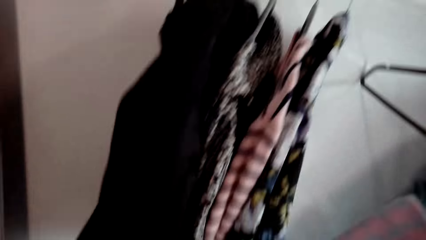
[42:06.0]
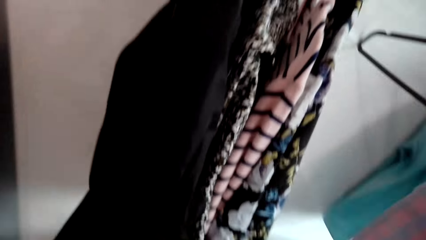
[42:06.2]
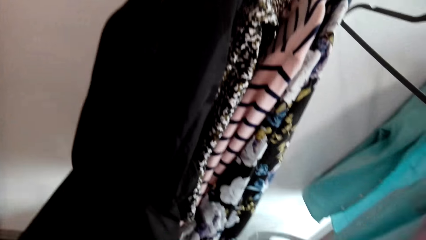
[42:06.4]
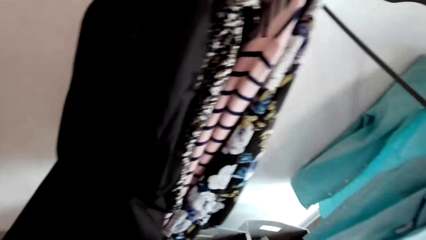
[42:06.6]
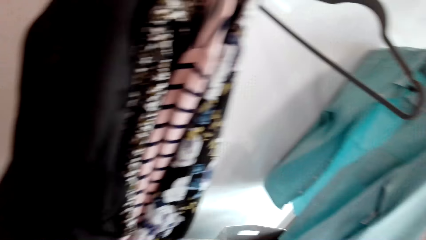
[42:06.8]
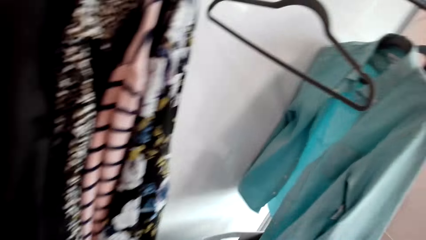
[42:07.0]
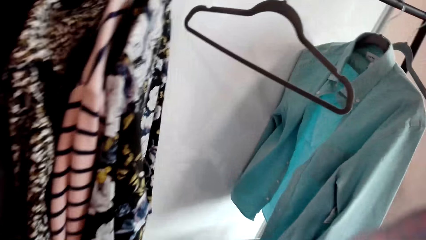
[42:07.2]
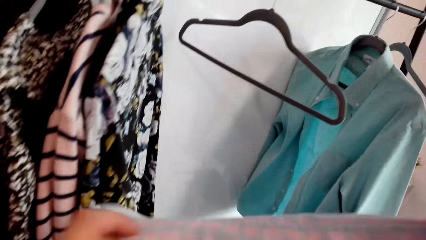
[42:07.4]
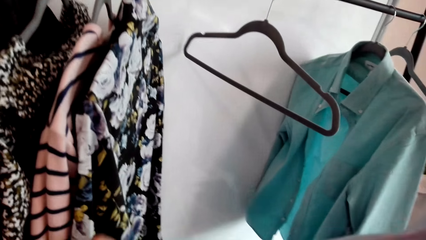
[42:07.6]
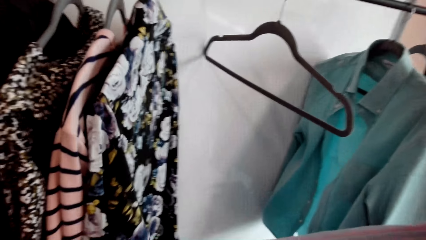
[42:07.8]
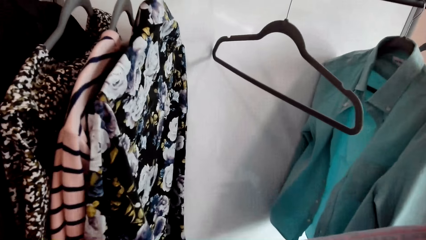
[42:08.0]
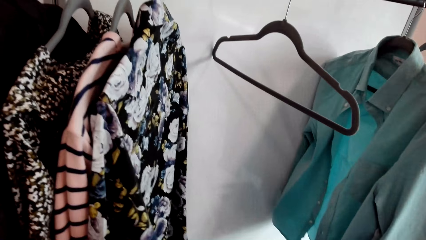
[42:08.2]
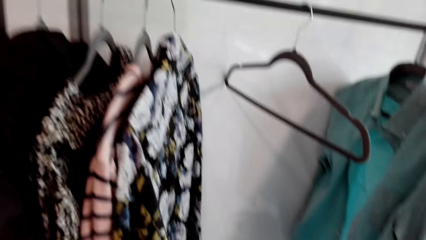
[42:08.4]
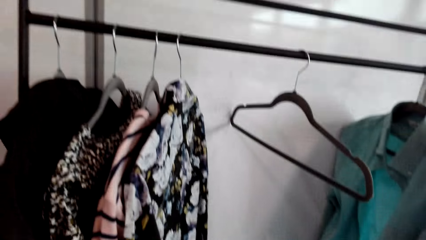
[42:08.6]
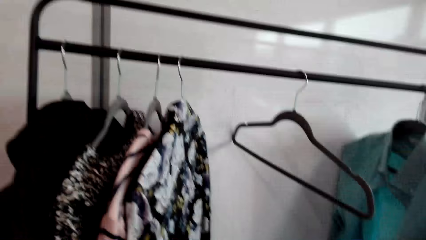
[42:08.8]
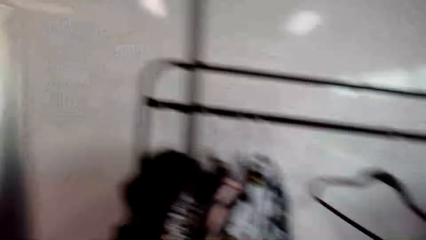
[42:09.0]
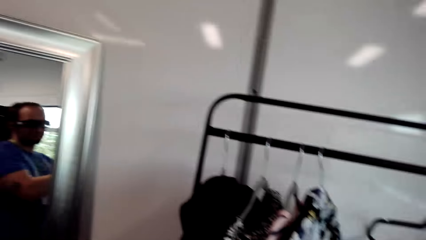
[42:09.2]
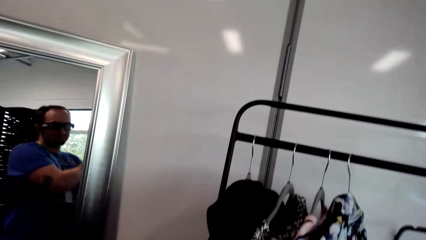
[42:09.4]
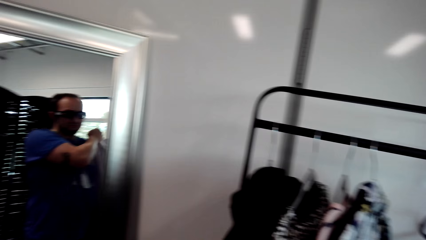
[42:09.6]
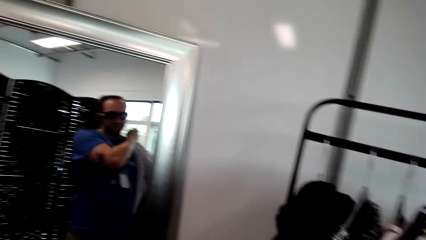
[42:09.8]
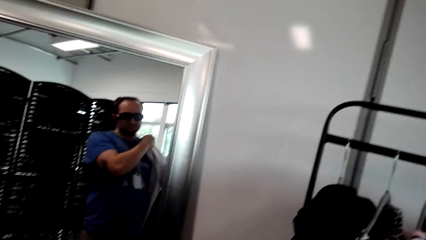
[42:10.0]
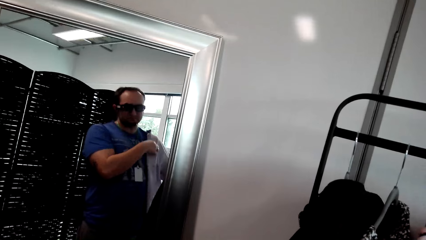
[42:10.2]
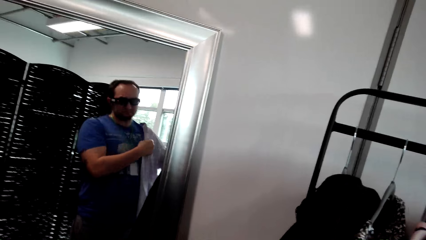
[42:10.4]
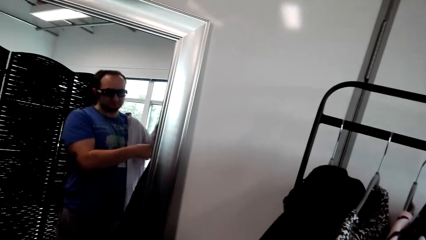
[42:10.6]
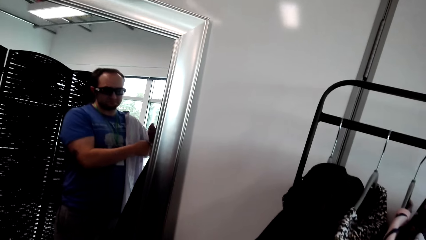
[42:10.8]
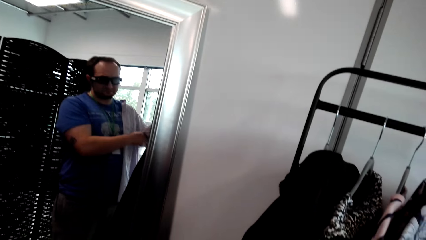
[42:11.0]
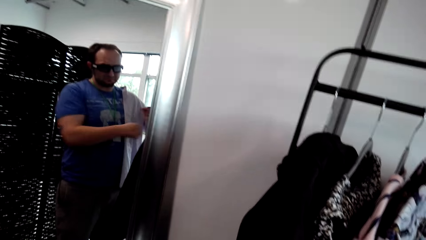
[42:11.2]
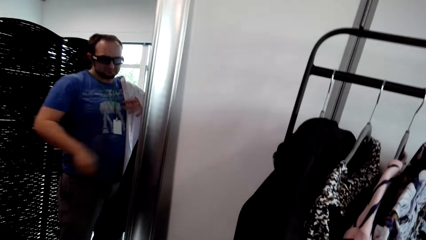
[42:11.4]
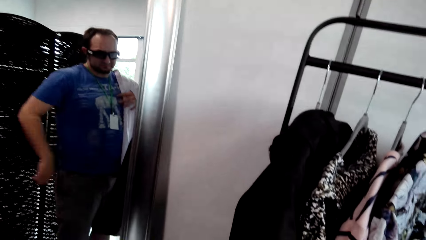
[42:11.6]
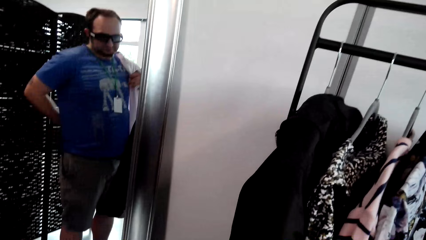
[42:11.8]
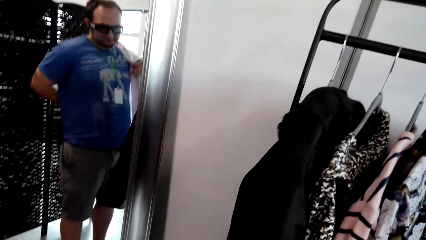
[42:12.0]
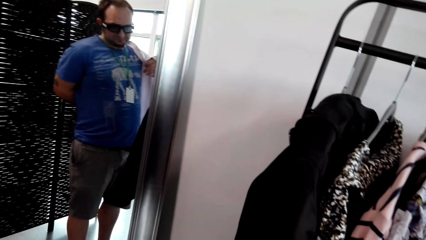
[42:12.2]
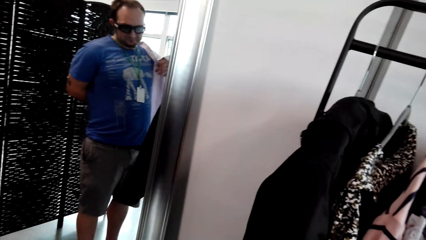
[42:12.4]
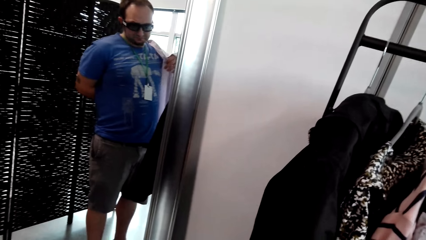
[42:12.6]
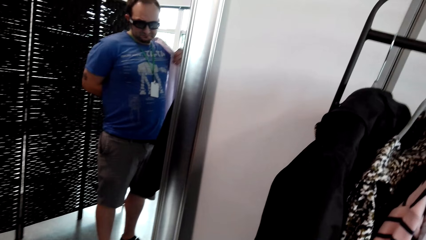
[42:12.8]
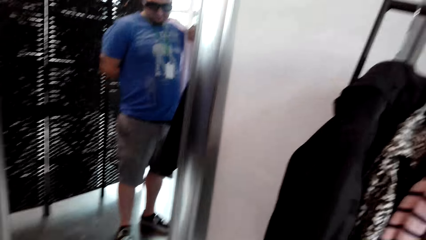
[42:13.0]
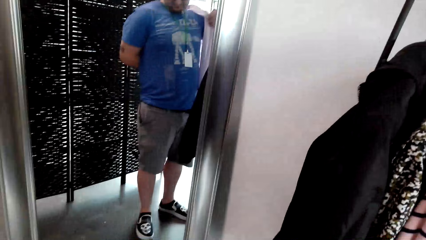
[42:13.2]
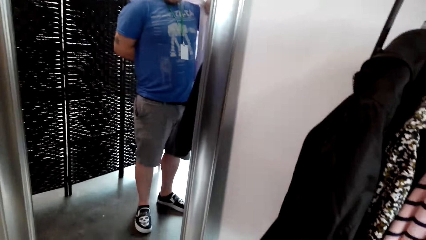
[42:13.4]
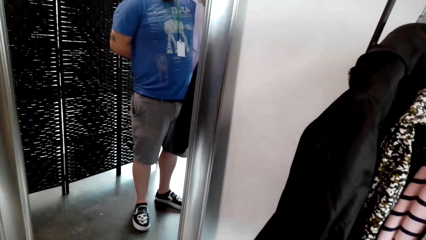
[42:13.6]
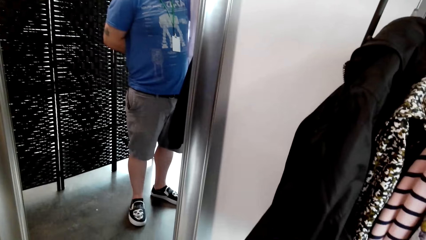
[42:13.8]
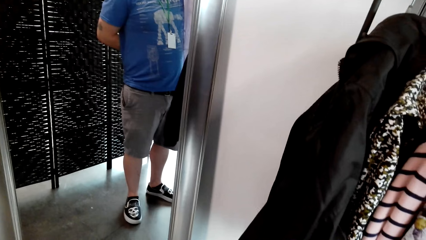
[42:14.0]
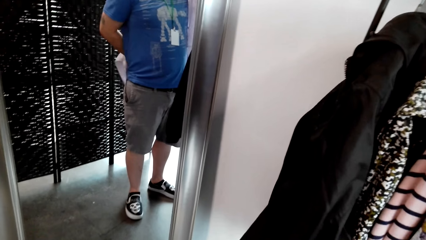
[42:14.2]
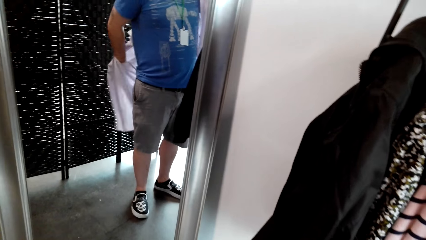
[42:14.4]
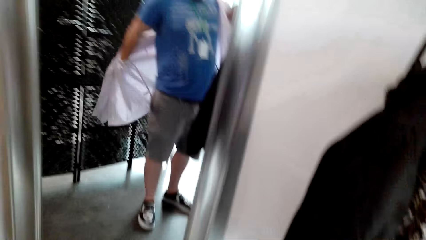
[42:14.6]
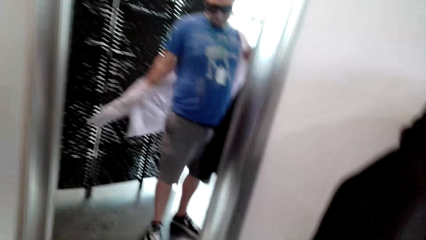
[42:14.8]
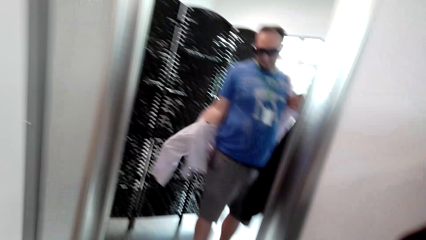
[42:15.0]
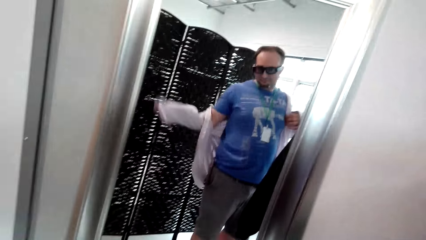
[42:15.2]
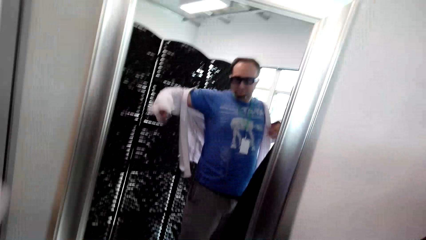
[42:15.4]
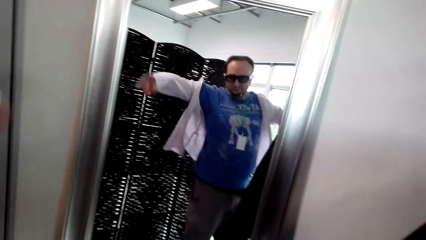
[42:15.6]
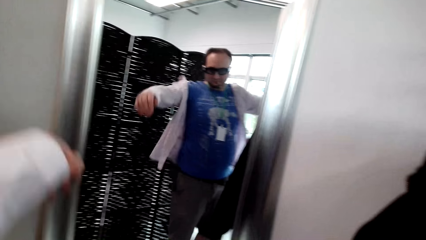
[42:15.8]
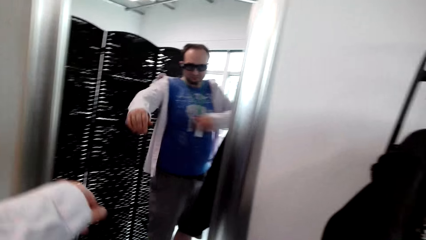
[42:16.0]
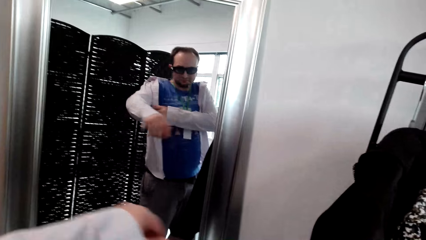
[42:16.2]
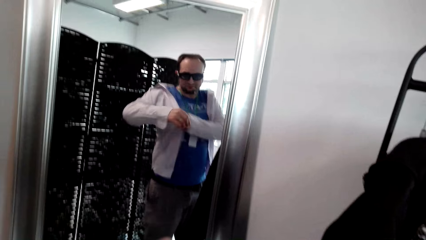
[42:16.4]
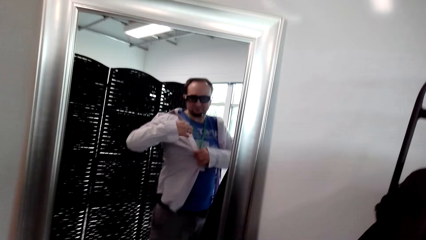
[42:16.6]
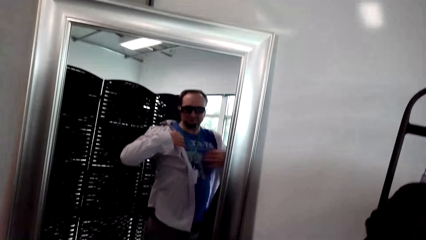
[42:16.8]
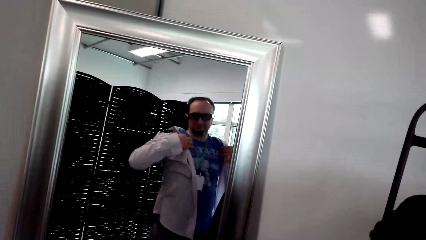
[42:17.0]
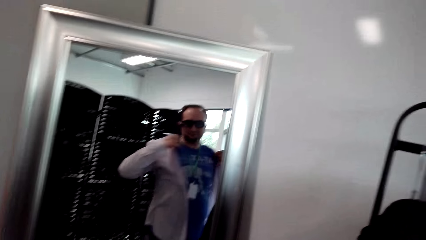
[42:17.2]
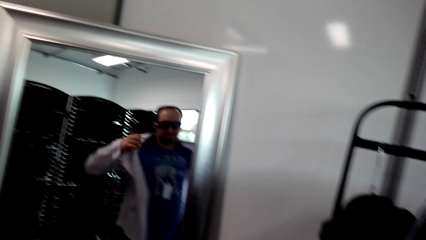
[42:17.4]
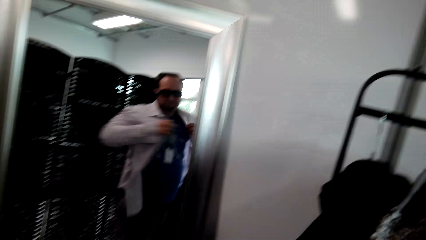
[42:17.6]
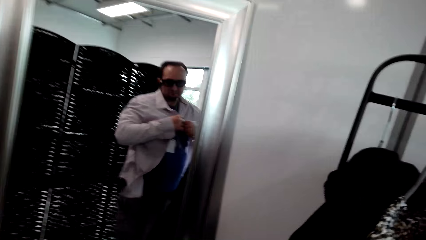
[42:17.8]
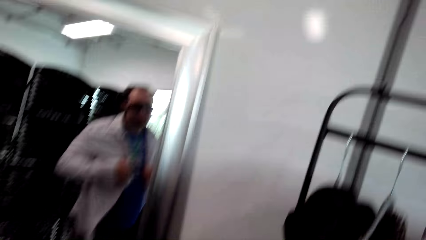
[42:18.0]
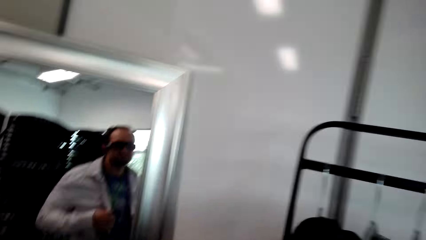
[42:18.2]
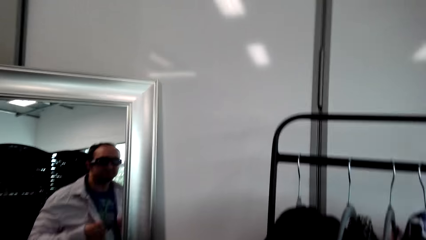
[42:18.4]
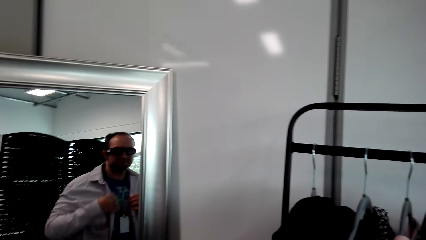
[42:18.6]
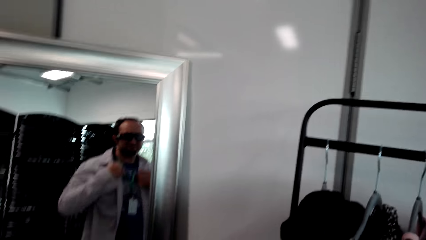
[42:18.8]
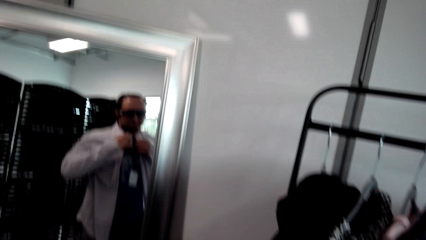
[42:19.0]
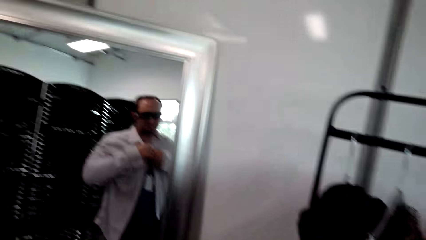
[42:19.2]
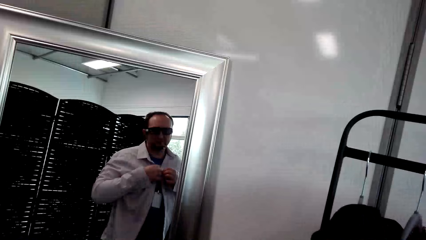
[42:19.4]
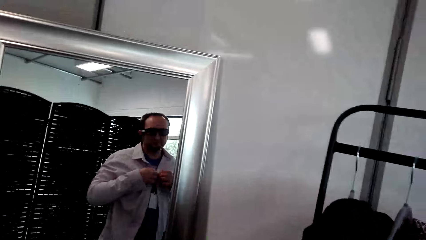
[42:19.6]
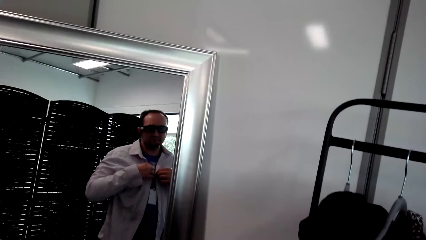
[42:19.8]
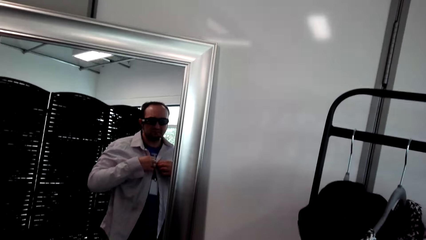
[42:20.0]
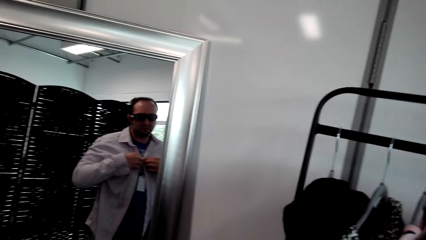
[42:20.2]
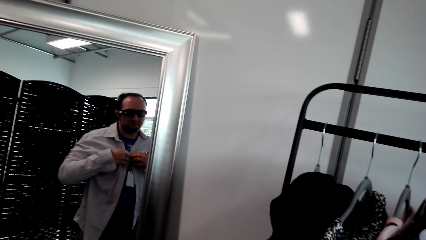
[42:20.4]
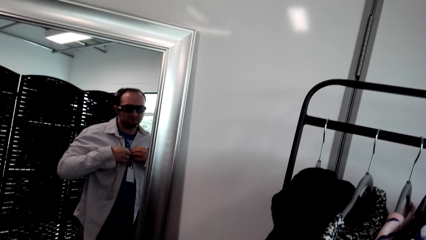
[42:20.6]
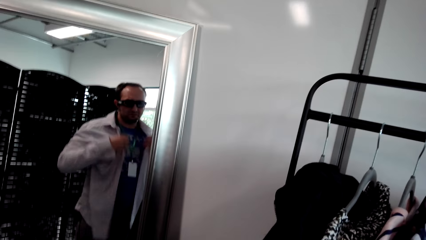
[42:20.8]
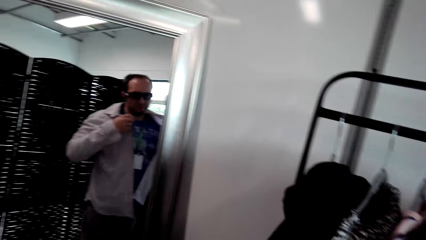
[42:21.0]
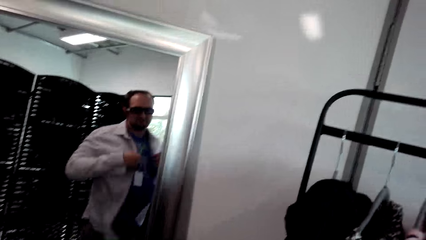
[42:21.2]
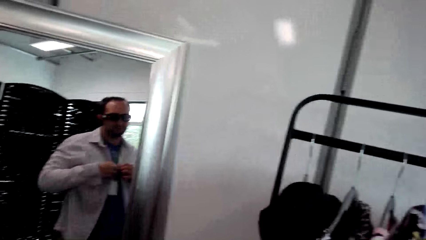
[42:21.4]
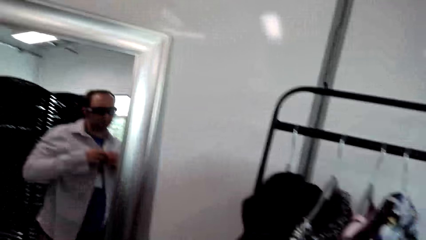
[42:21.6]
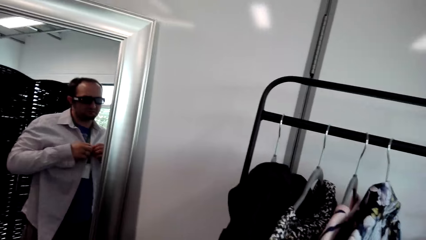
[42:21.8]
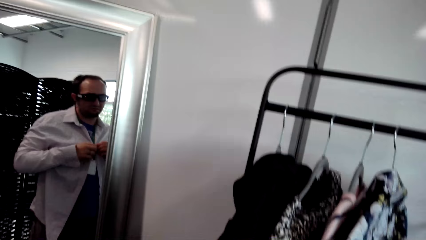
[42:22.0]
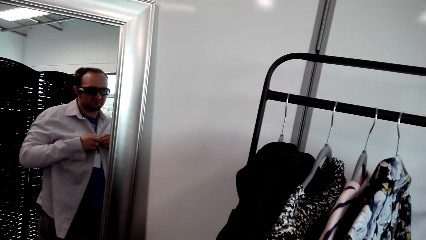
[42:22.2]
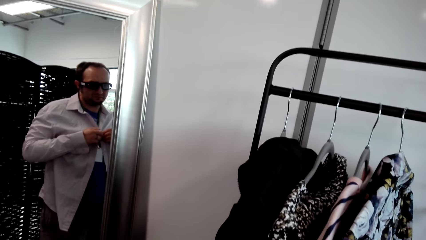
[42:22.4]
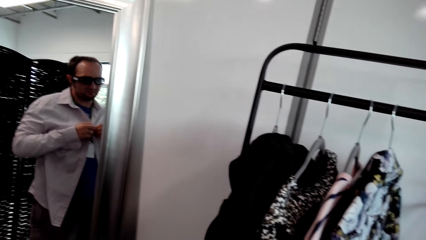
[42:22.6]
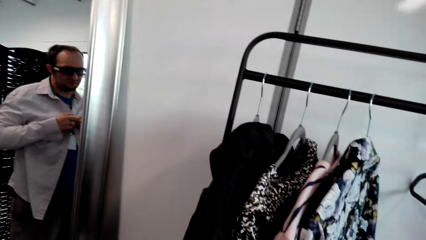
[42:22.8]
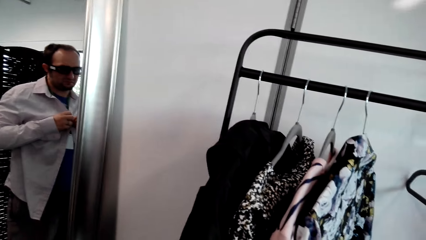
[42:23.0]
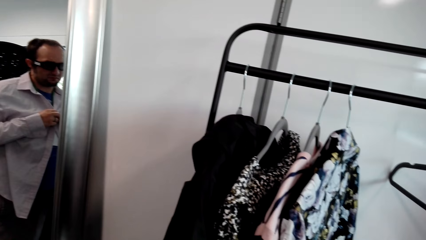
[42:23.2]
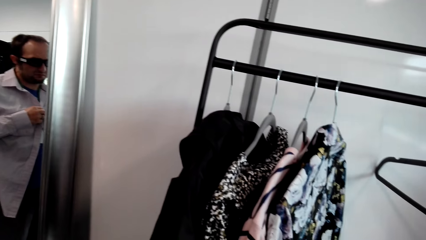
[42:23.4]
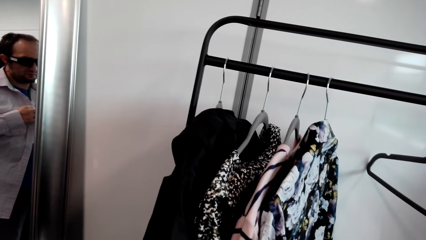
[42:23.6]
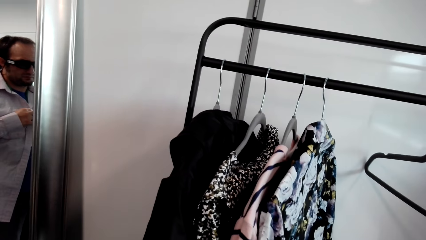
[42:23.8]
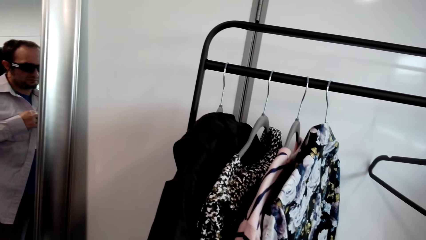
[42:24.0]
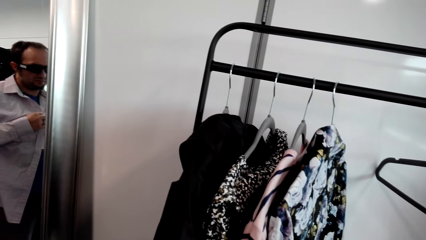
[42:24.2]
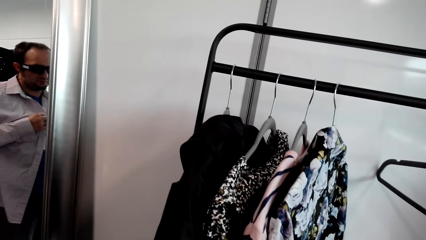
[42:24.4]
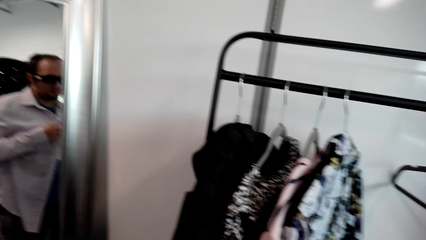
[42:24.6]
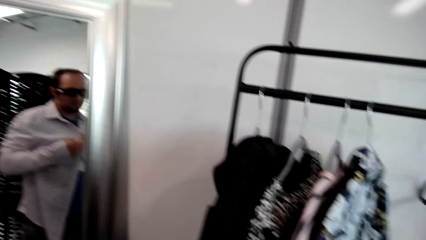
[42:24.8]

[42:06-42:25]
The camera wearer looks around. They adjust the cloth on the hands. They stretch the shirt. They look around. They put on the cloth. They button the shirt.
